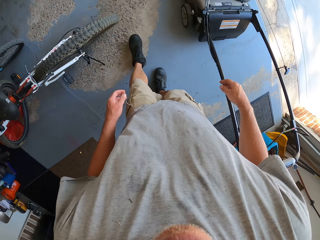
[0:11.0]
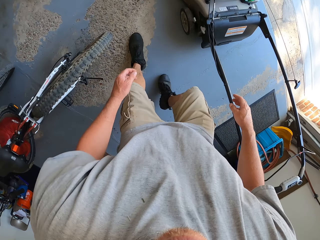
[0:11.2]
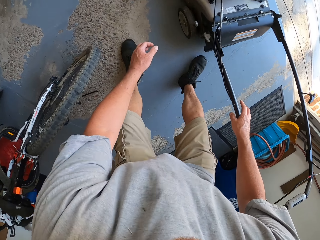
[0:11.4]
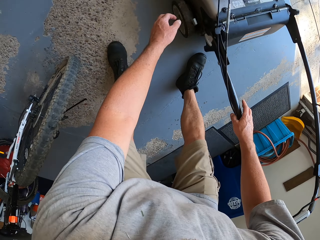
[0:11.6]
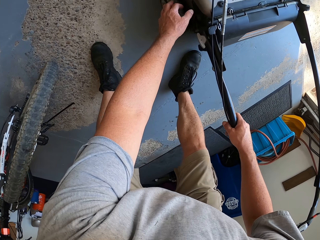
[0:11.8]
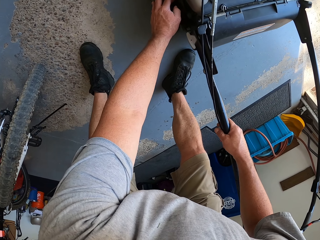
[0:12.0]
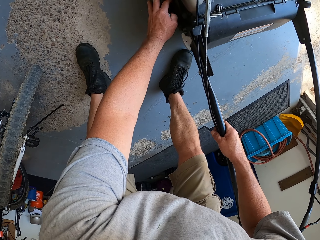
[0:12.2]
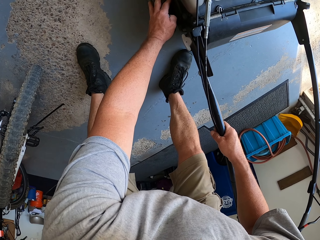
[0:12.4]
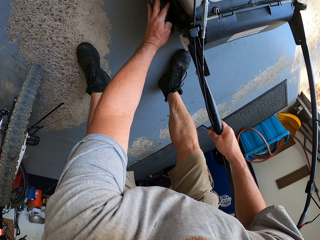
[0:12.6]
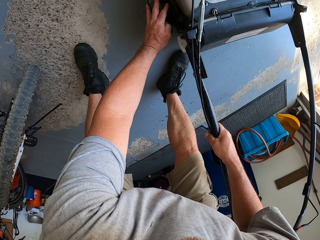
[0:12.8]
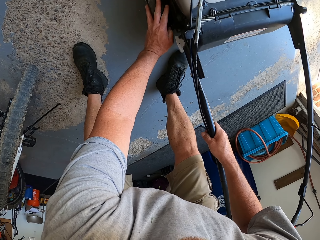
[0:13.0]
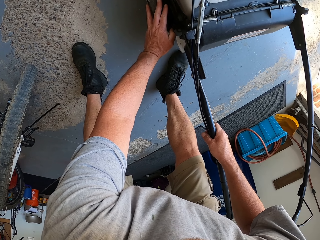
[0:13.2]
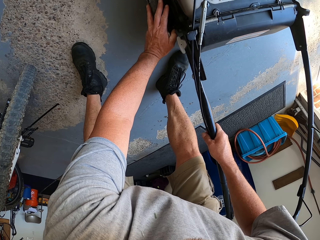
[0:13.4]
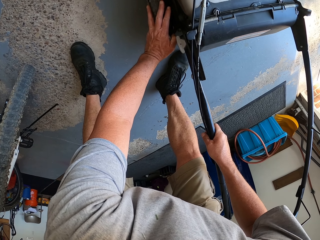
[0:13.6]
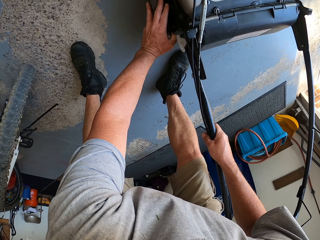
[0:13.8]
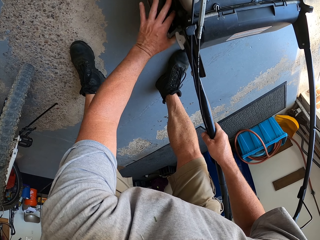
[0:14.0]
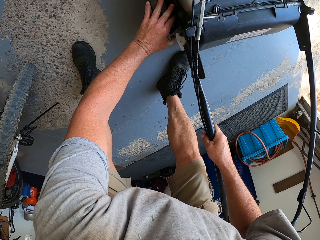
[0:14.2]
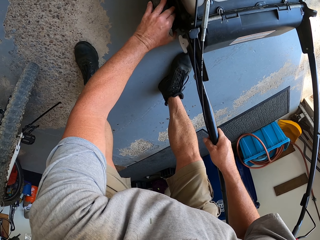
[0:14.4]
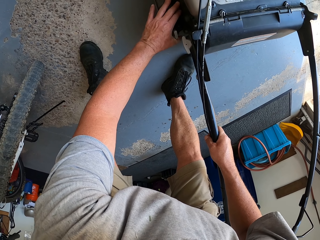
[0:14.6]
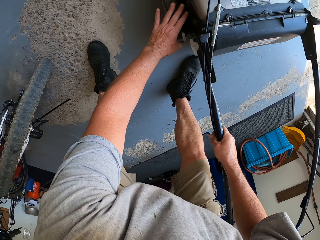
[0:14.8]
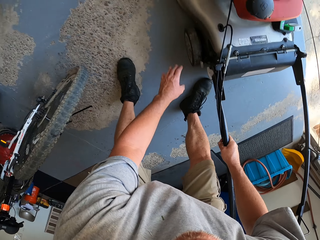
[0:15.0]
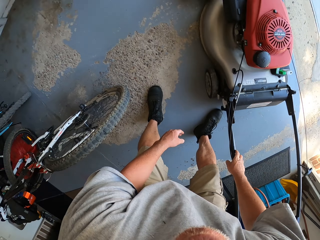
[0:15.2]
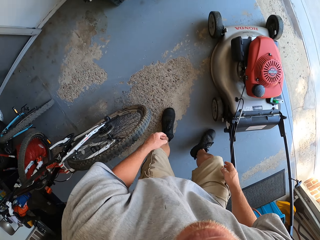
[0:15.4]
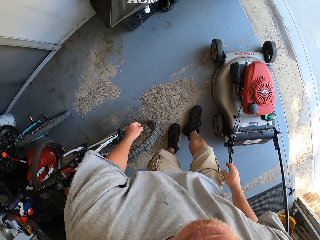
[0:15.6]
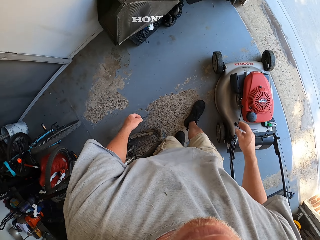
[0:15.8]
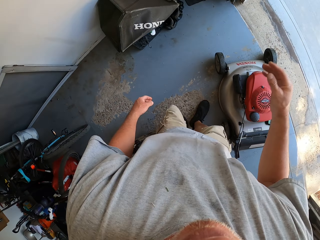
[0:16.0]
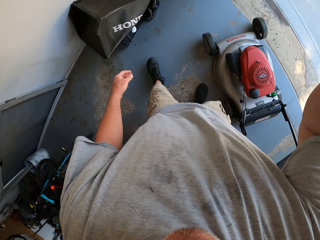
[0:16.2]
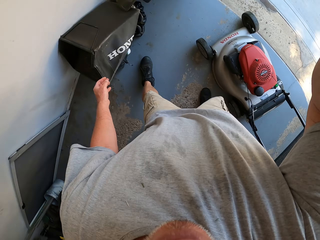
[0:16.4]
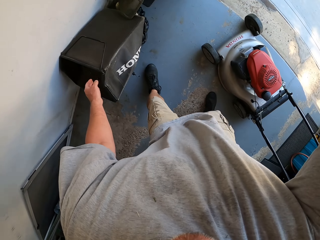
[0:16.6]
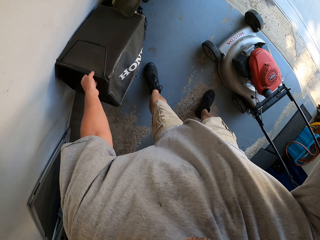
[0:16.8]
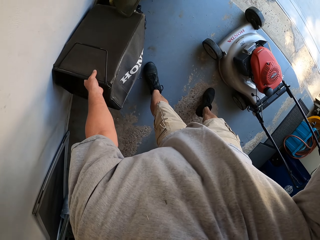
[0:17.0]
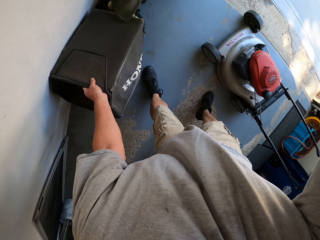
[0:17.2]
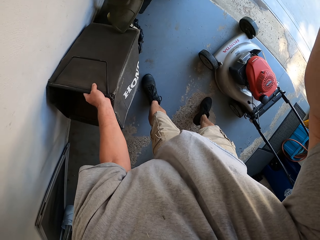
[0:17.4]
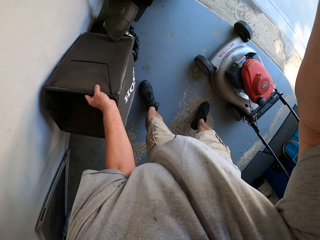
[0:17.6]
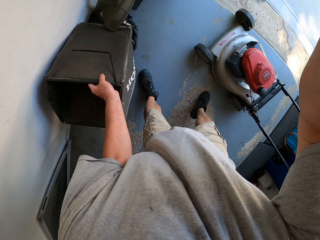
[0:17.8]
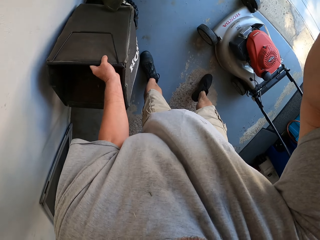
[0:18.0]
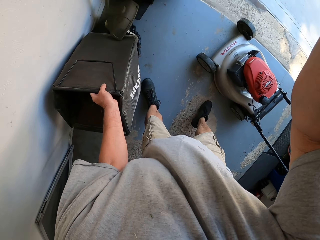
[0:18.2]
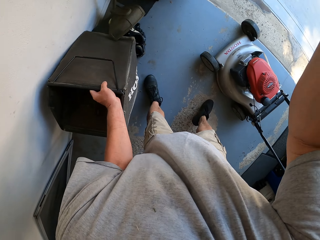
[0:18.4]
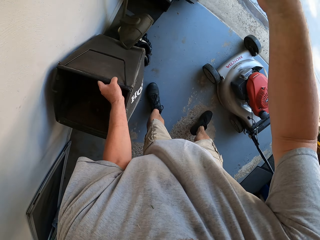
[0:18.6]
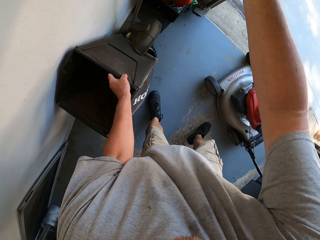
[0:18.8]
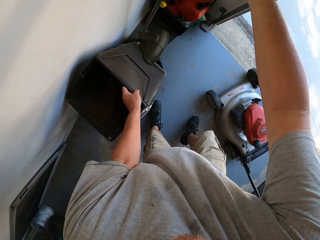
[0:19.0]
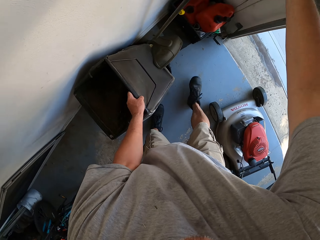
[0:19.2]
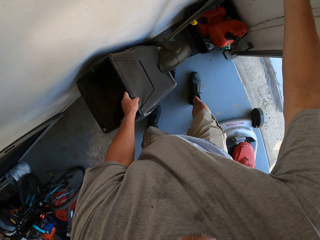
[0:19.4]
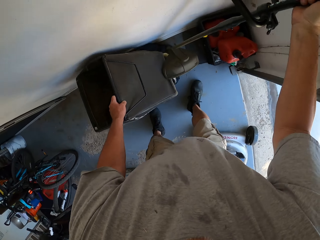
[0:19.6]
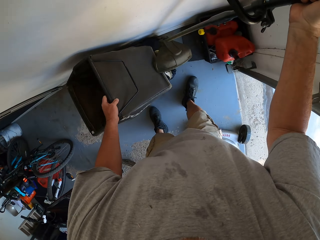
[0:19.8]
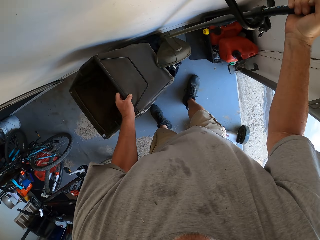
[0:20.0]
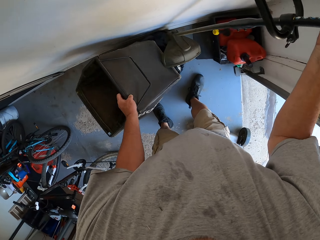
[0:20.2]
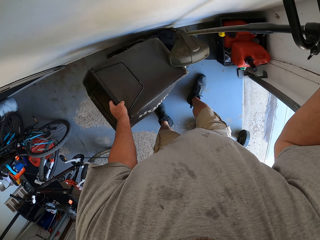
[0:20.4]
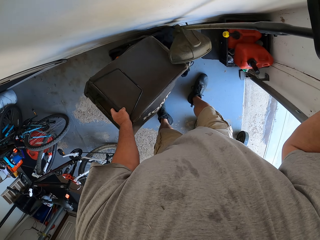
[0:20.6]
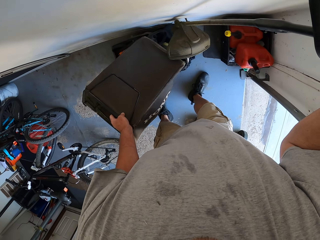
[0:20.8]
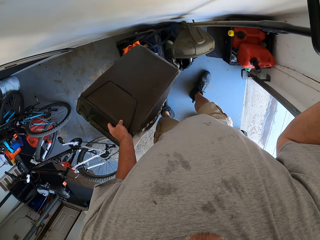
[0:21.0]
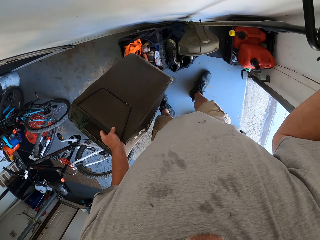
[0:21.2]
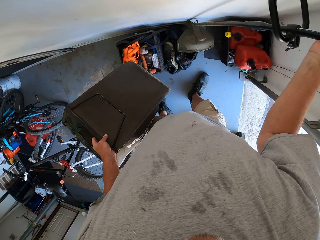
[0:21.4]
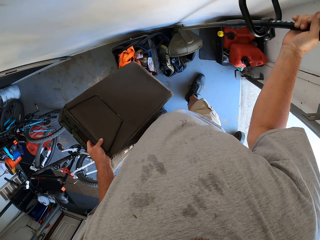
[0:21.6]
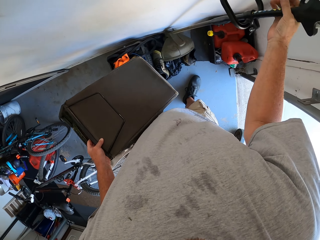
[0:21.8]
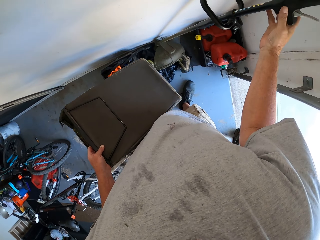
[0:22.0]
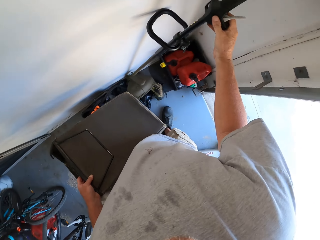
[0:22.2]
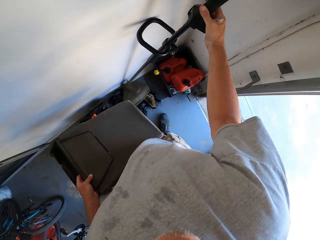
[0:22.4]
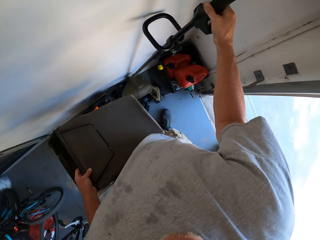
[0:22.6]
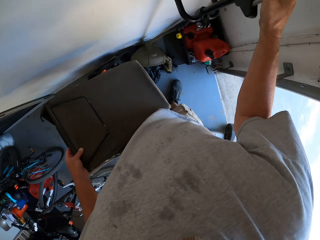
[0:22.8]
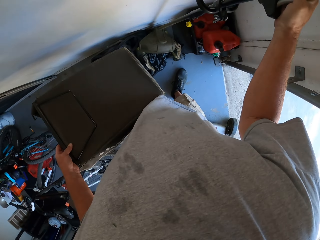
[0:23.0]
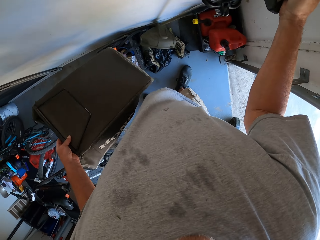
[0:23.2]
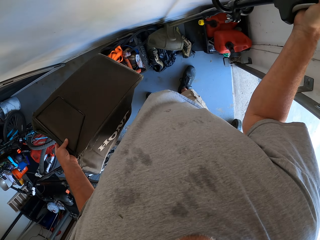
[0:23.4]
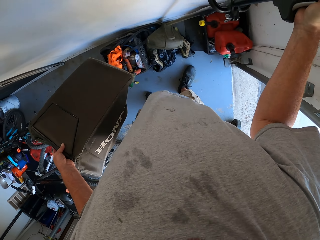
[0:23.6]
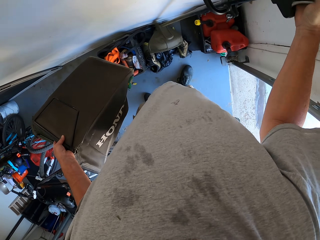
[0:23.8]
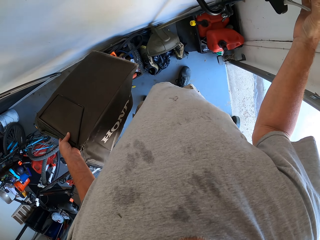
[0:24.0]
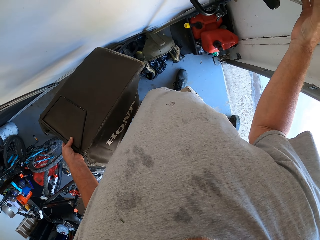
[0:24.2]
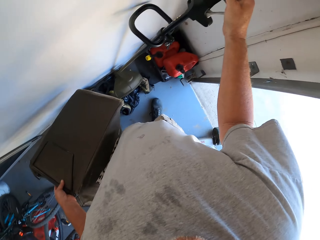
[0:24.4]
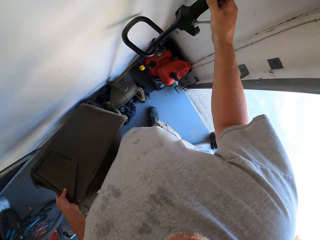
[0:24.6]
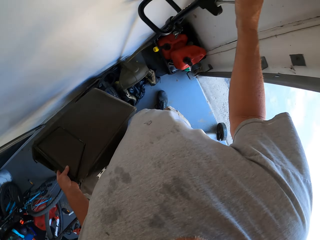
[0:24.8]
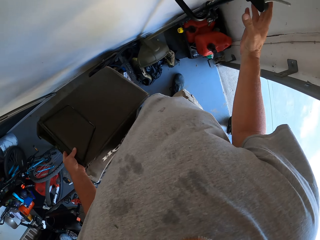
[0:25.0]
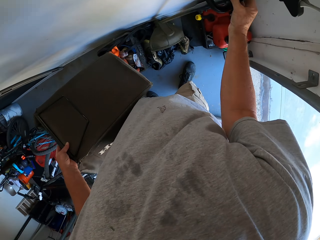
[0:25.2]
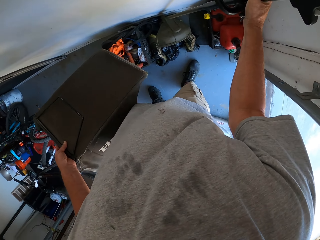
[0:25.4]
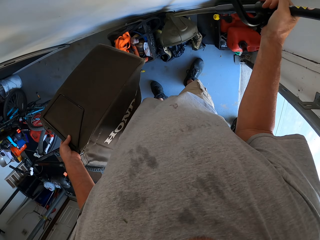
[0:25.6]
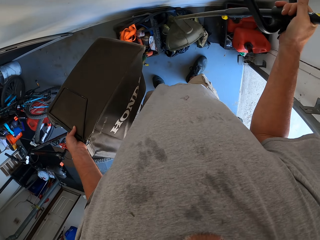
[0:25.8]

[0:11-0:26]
The camera wearer moves the wheel adjuster. They touch something, pick up a grass bag, and hold the grass catcher bag. They remove the grass trimmer from the grass bag. They put a grass cutter aside, pick up the grass catcher bag, and put the grass cutter aside.

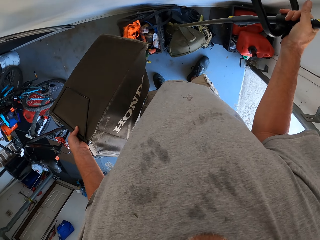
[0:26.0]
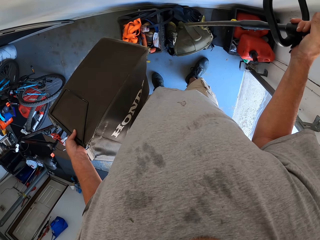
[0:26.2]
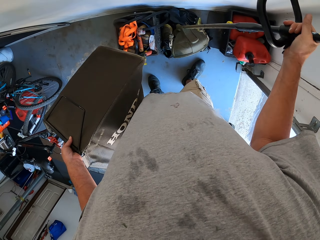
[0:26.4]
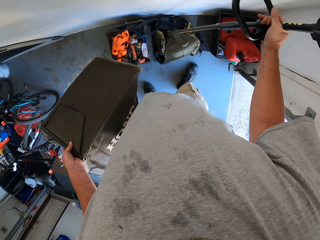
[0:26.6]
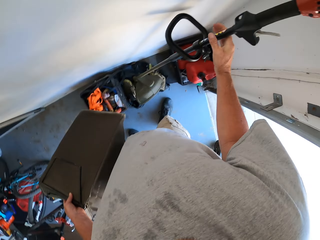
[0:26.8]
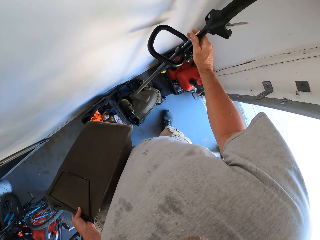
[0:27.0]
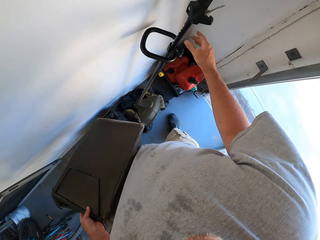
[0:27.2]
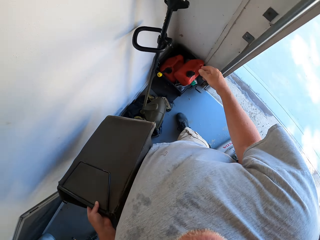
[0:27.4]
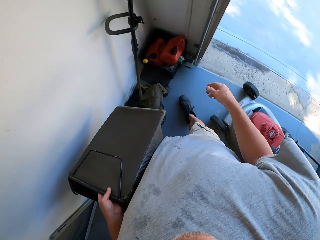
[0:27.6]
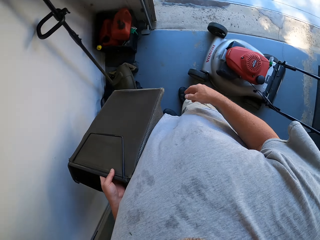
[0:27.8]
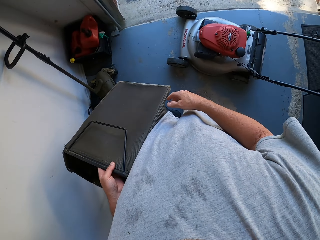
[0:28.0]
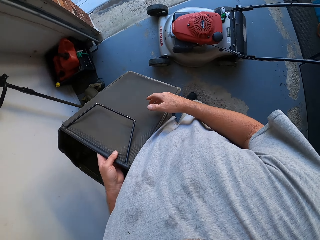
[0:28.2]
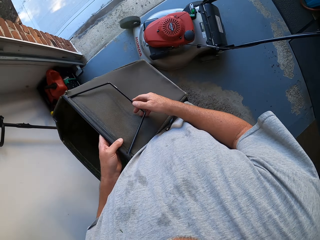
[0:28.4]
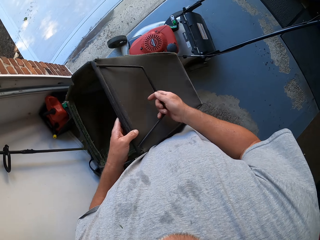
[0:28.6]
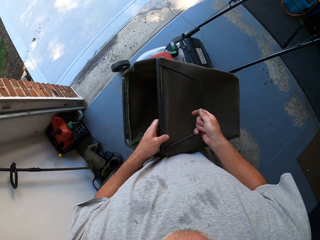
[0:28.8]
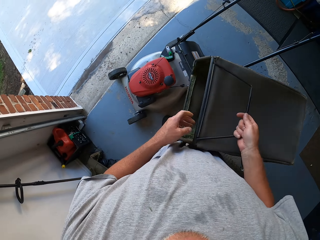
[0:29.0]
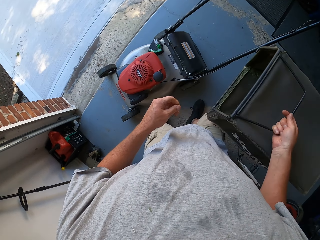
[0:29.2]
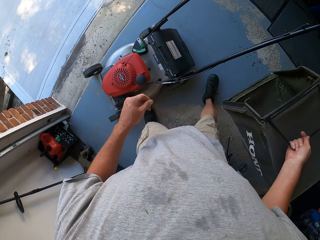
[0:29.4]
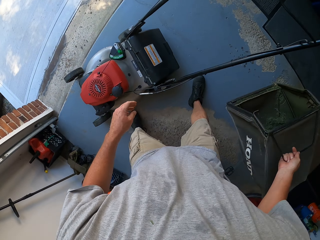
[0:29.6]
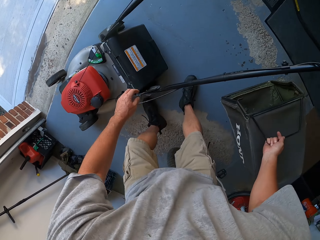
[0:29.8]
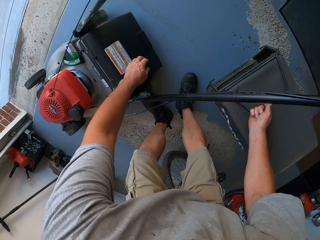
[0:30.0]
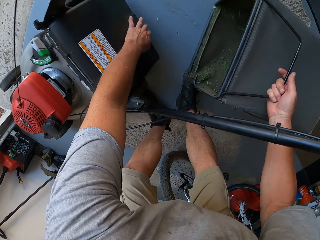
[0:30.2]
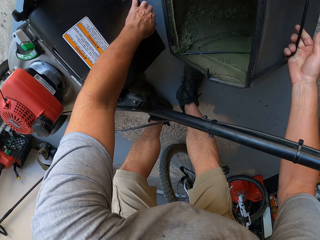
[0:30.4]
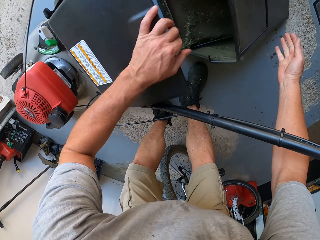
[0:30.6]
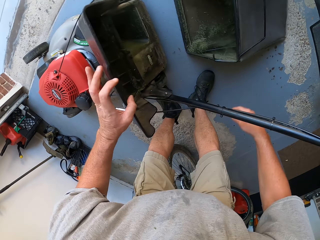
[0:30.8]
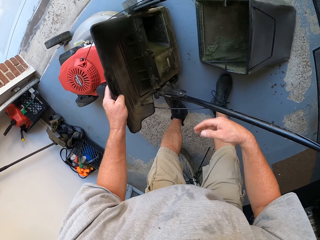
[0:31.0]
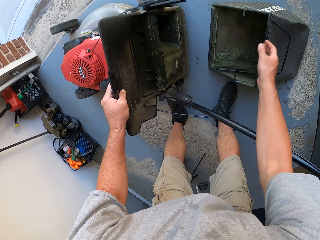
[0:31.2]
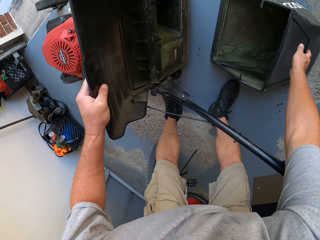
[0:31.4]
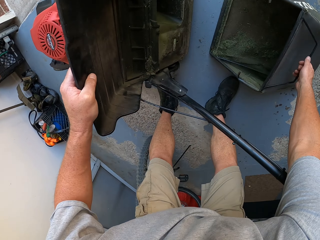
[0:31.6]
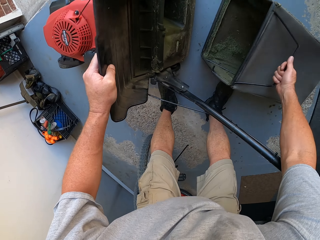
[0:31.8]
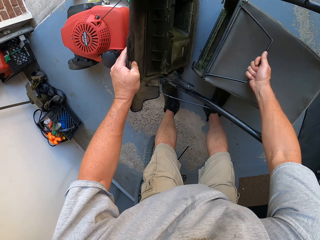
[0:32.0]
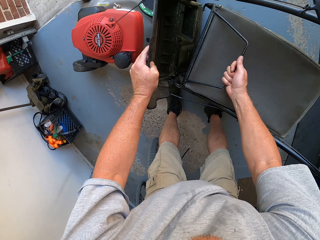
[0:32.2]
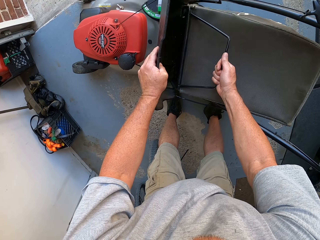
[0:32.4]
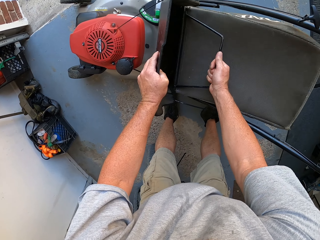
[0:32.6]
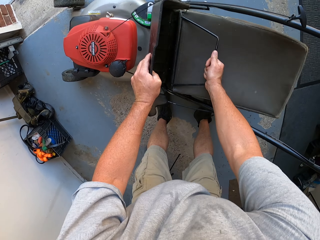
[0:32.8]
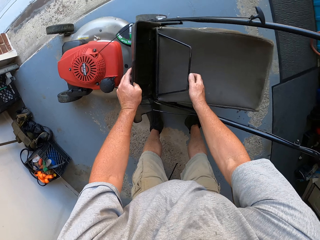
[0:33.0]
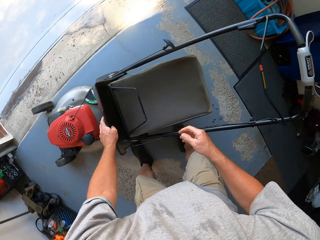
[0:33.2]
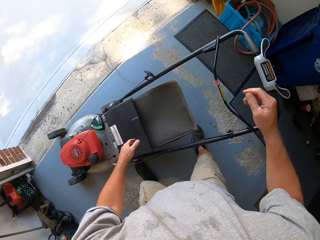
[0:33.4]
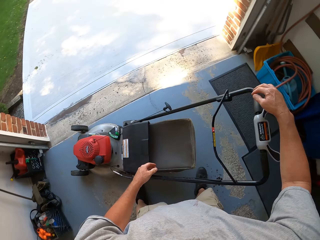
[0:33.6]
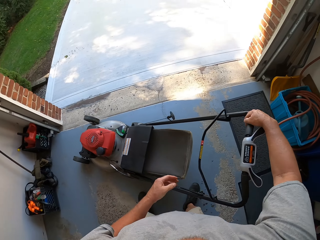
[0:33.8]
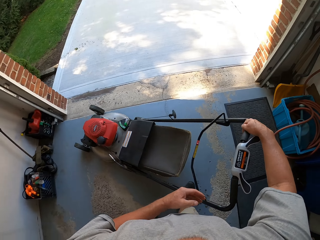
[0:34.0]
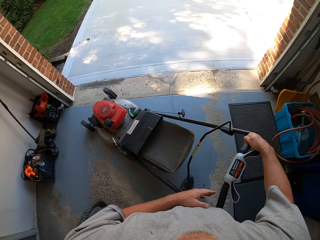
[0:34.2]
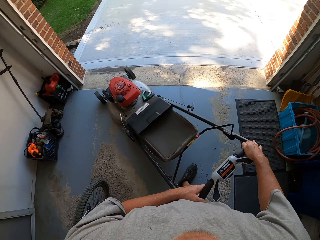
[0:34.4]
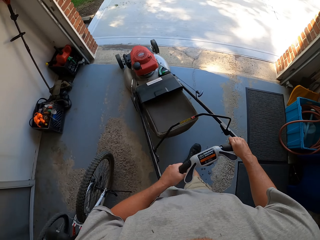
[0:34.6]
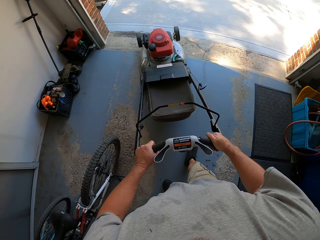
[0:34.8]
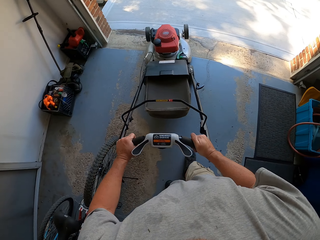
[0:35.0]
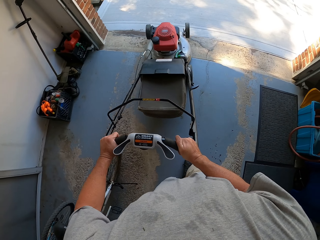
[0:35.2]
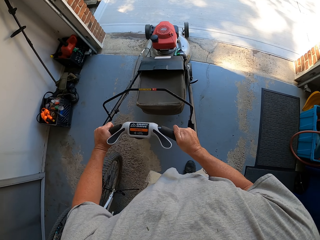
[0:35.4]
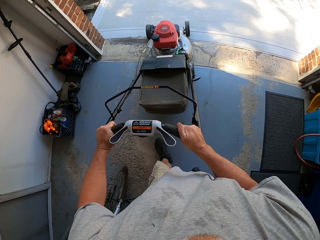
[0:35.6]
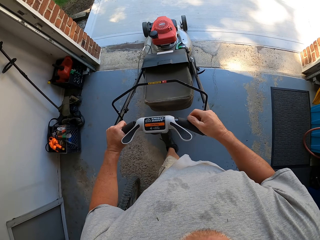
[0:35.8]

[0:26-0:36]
The camera wearer opens a grass mower or lawn mower. They throw down the grass catcher bag, pick up the grass catcher bag, and fix the grass catcher bag on the lawn mower. They pull the lawn mower. They drive the grass mower.
